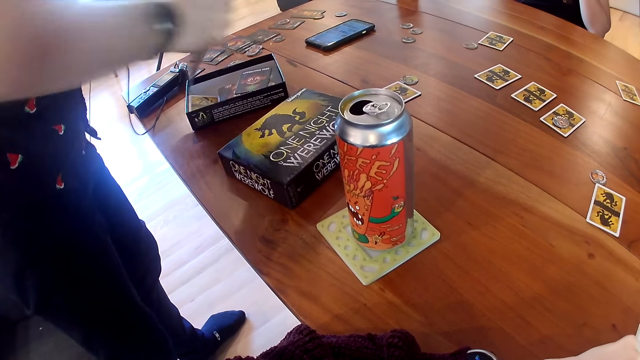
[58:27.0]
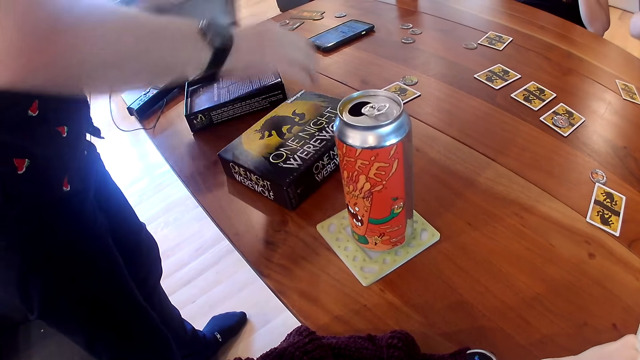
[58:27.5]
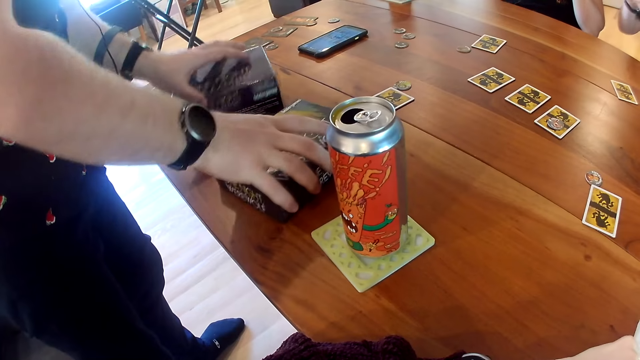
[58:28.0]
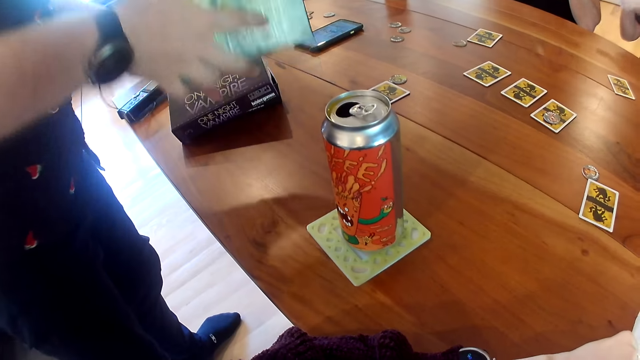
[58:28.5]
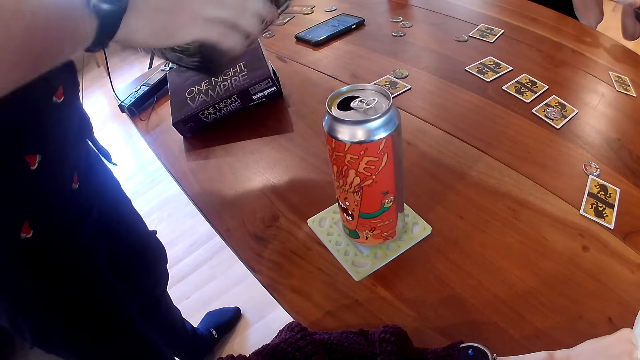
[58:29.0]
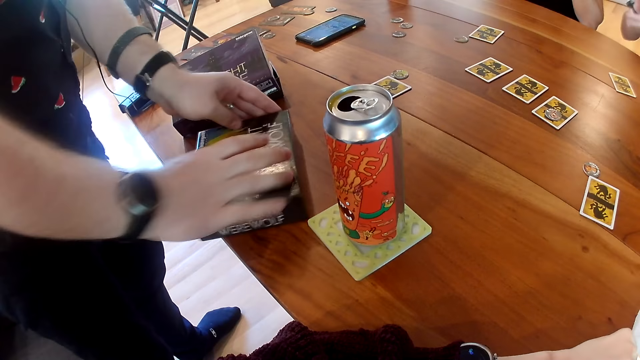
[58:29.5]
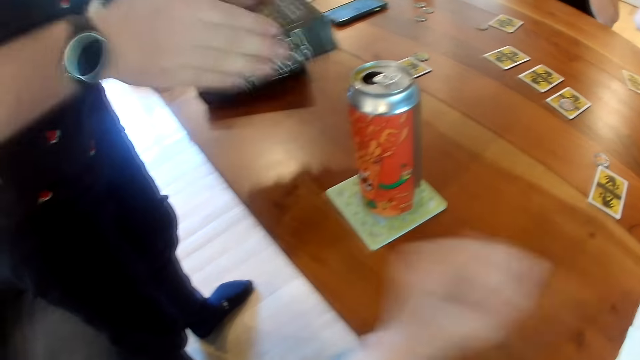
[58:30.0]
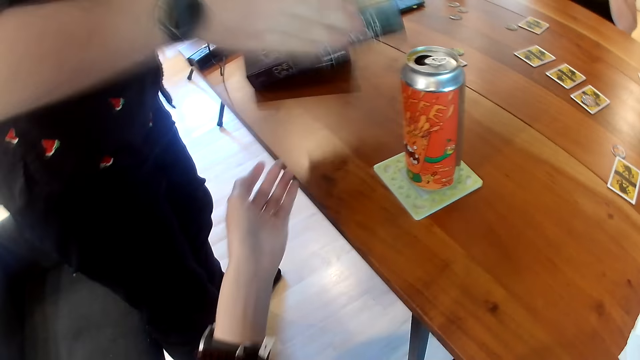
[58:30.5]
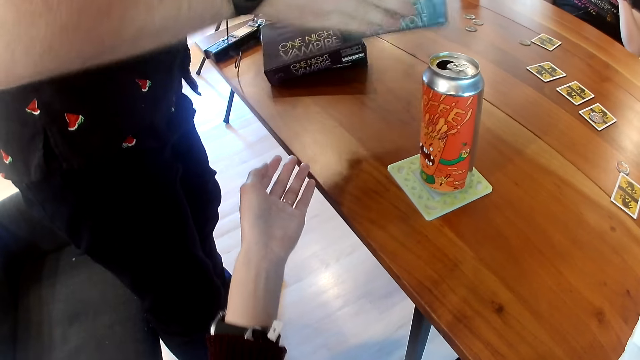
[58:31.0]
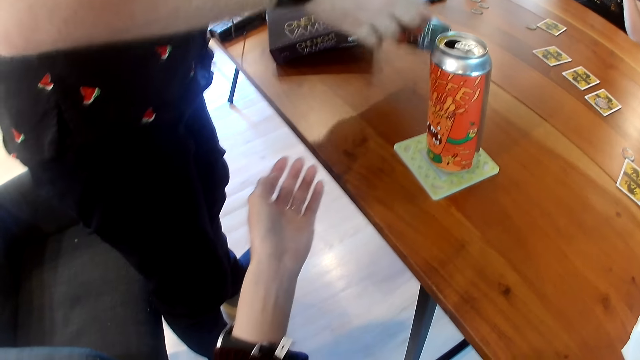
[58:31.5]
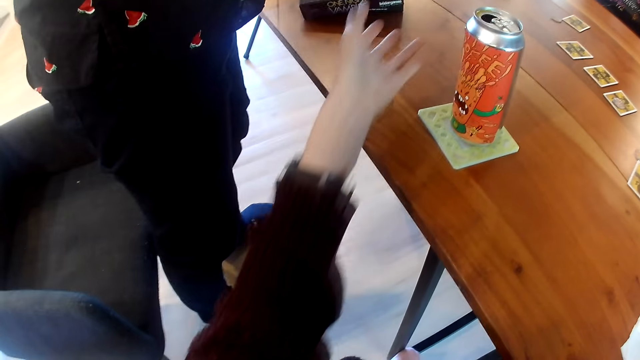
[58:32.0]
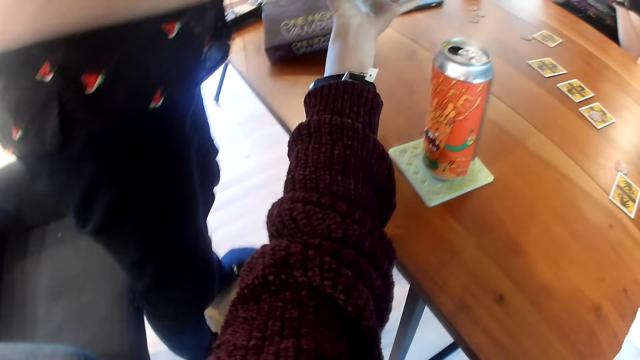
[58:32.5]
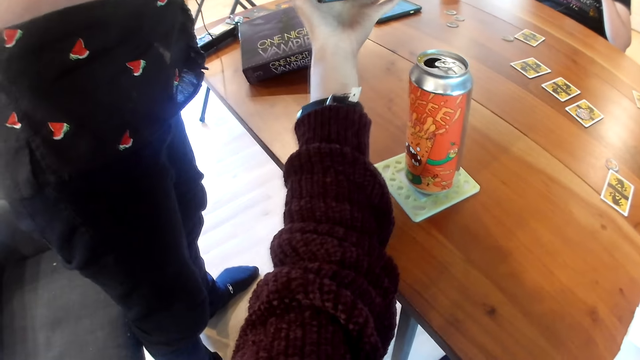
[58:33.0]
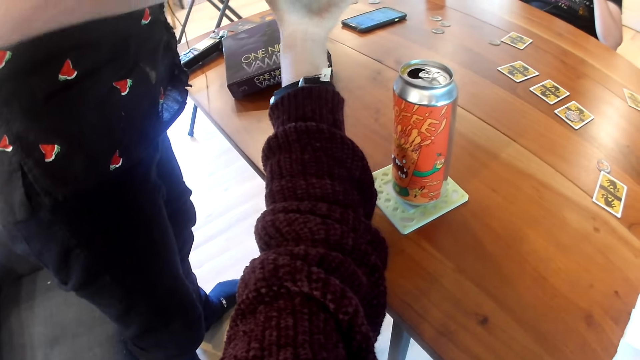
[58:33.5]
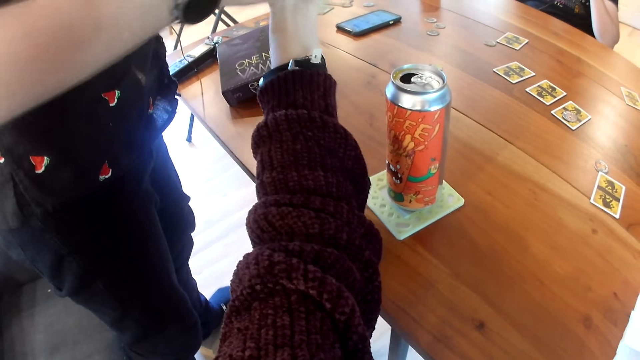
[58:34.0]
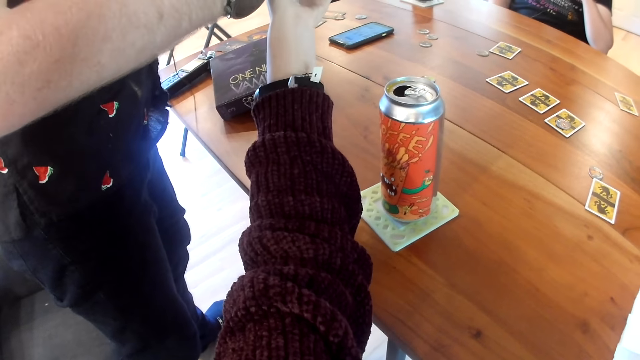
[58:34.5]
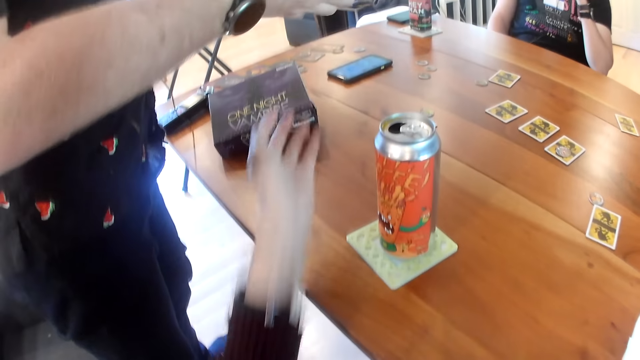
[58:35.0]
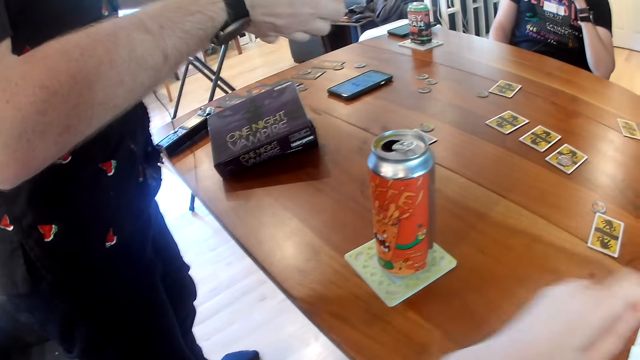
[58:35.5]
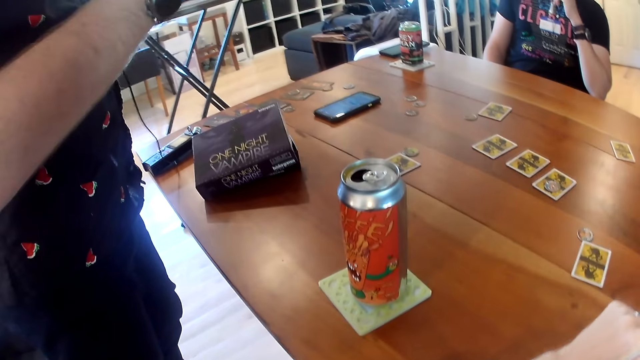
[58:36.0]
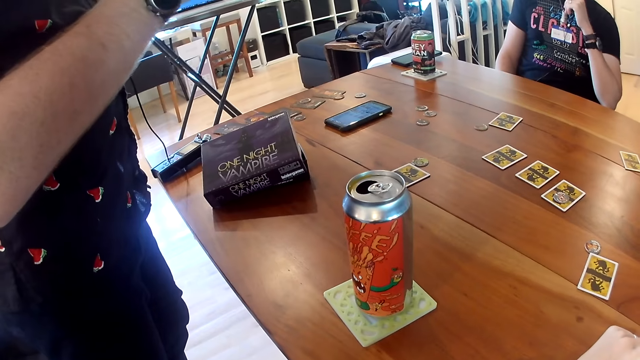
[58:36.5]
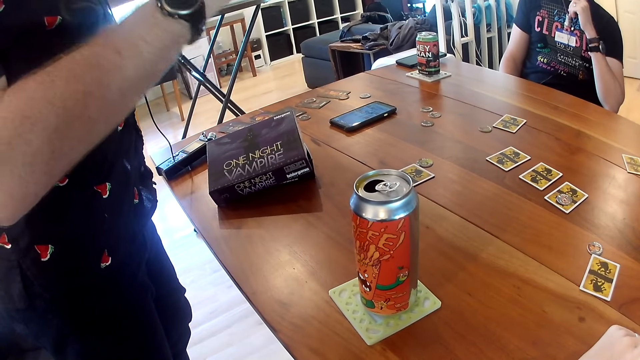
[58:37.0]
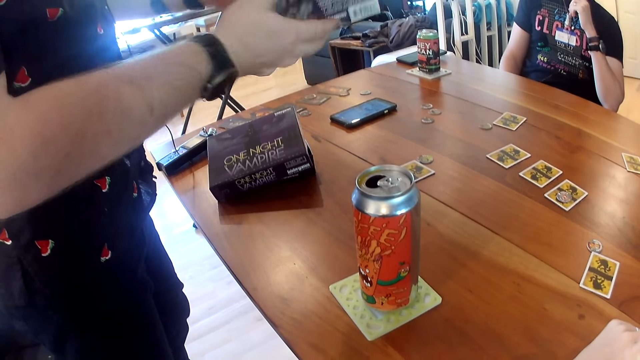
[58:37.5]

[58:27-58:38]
The man drops the cards in the pack of cards with his right hand. He covers the pack of cards on the table with his left hand. He picks up the pack of cards from the table with his right hand. He shakes the pack of cards with his two hands. The camera wearer interacts with the man. She moves her hand. She holds the pack of cards in the man's hands.

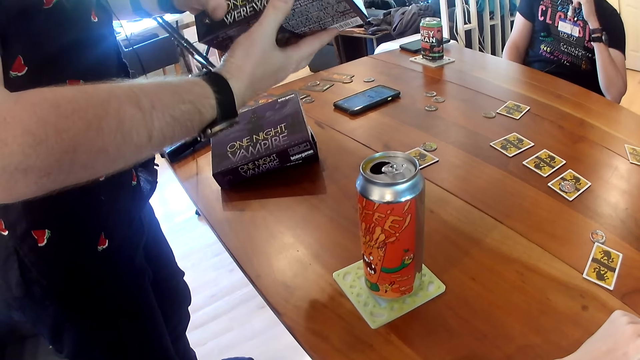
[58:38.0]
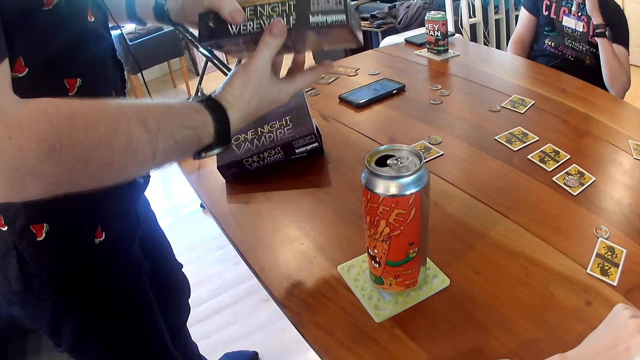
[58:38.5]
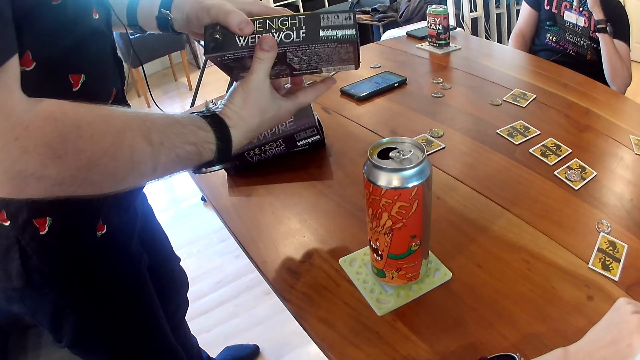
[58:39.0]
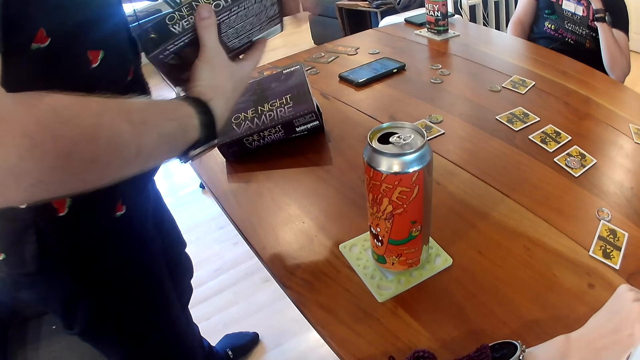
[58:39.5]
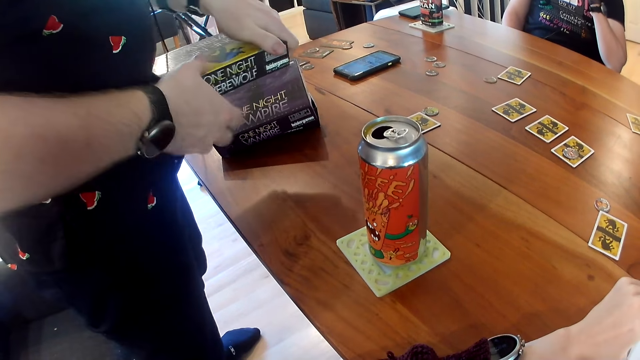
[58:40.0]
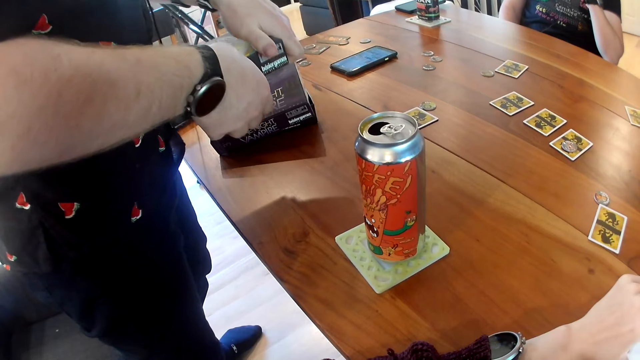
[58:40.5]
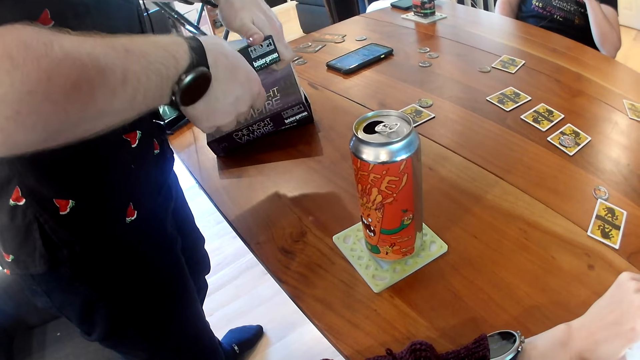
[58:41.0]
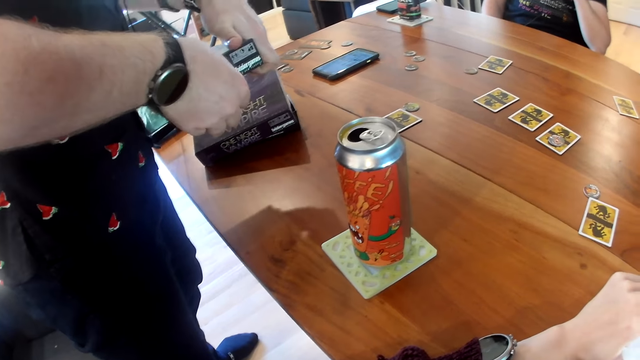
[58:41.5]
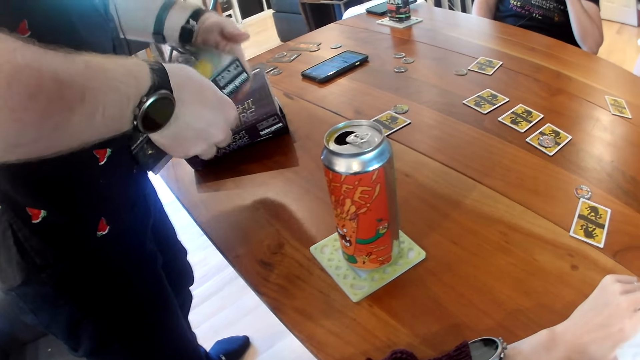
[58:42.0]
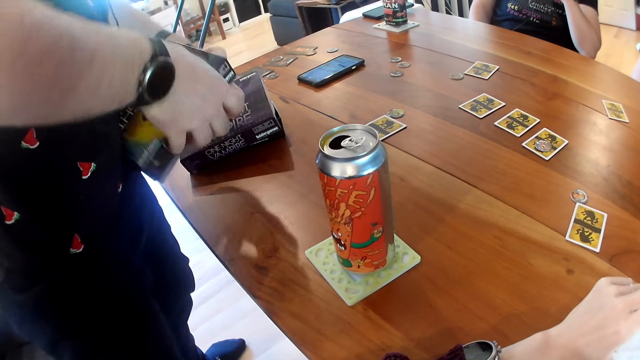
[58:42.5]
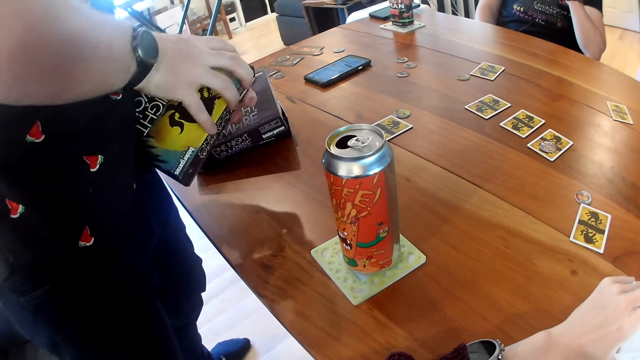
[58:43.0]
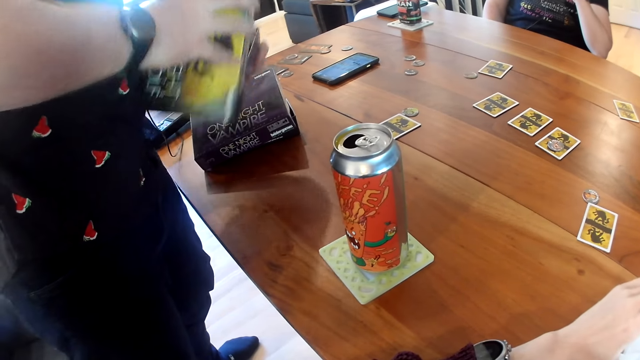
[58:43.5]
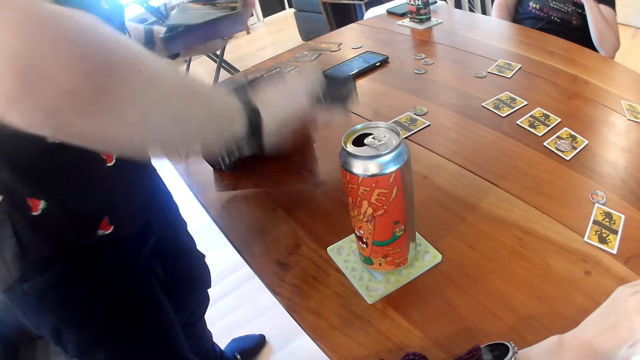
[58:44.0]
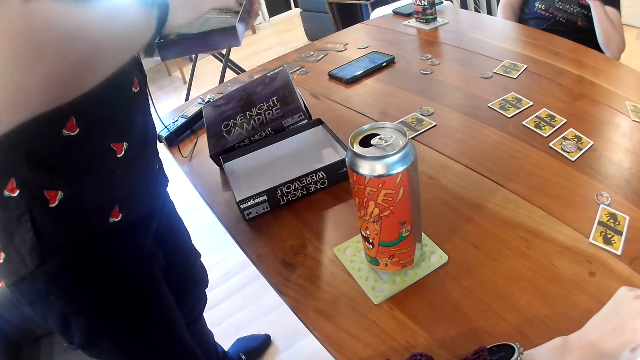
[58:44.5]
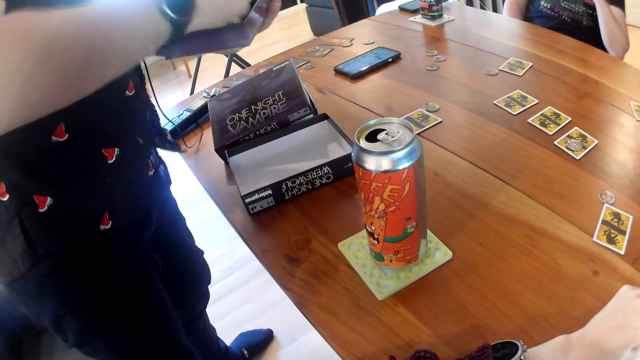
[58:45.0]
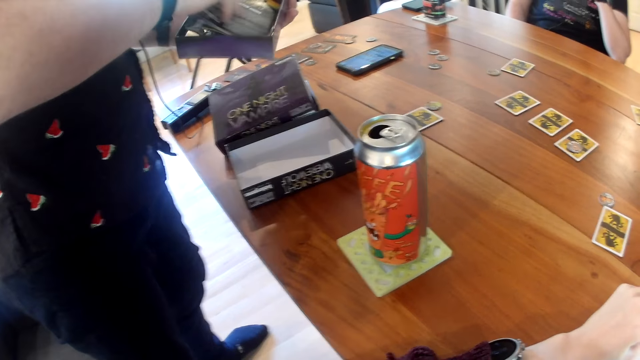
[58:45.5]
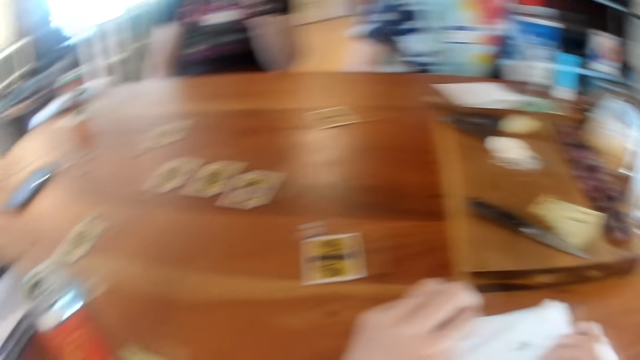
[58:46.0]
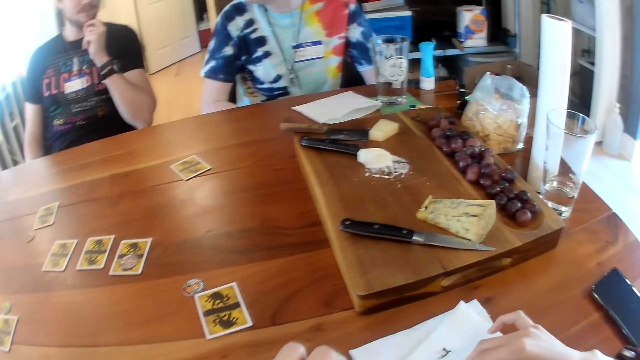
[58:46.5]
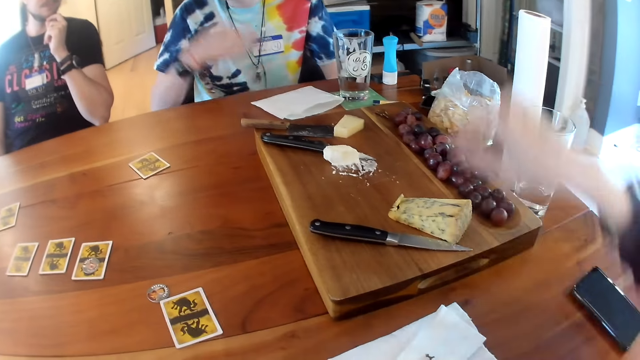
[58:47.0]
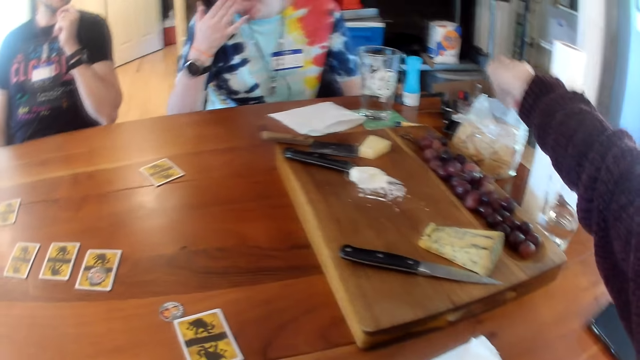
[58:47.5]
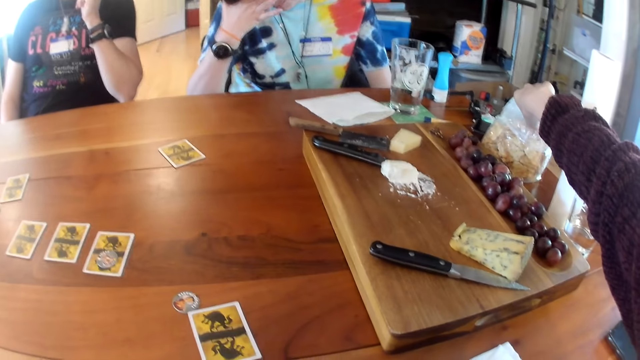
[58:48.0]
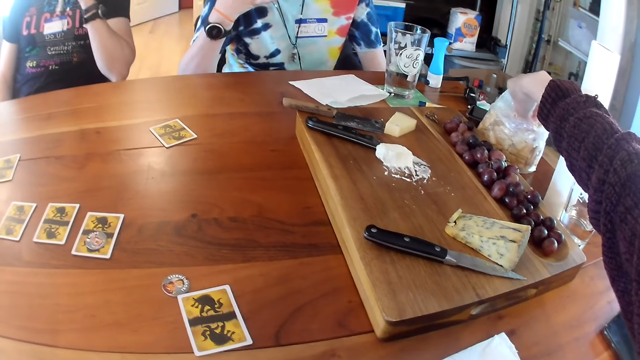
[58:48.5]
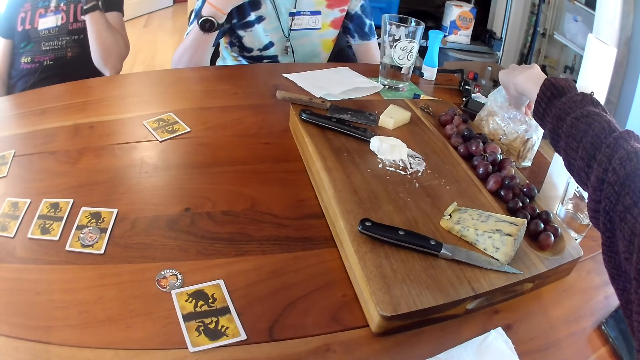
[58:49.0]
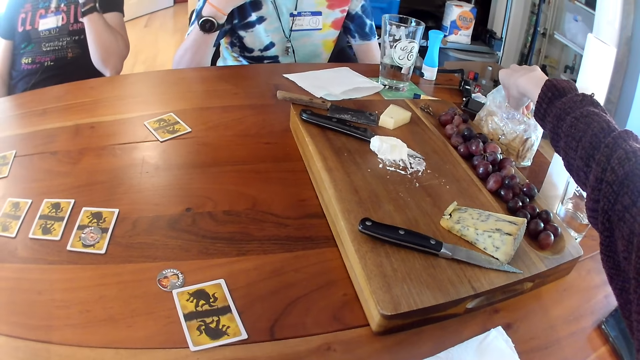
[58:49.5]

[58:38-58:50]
The man opens the pack of cards with his right hand. He places the cover of the pack of cards on the table with his right hand. He removes the pack of cards with his right hand. He picks up the cards from the table. Another person searches inside the box in his arms. The camera wearer takes biscuits from a polythene bag on the table with her right hand. She stretches her hand towards the sachet of biscuits on the table.
